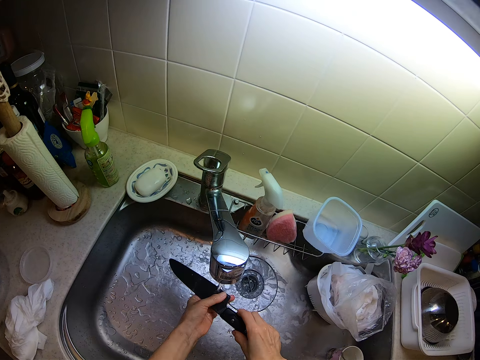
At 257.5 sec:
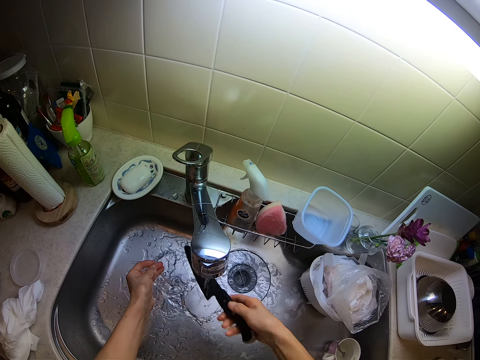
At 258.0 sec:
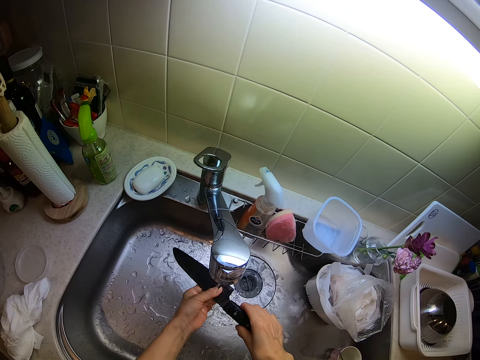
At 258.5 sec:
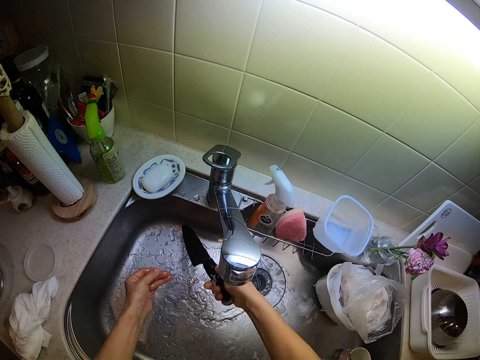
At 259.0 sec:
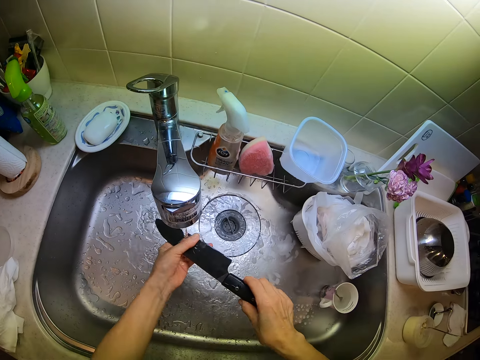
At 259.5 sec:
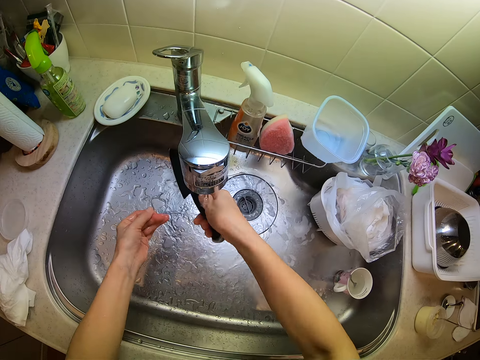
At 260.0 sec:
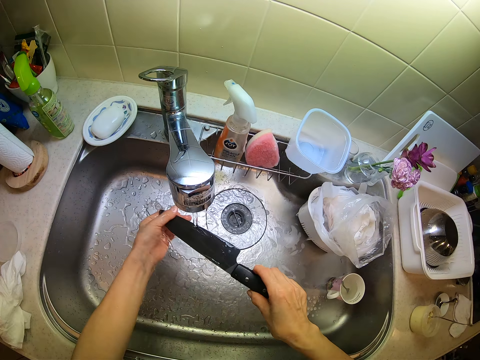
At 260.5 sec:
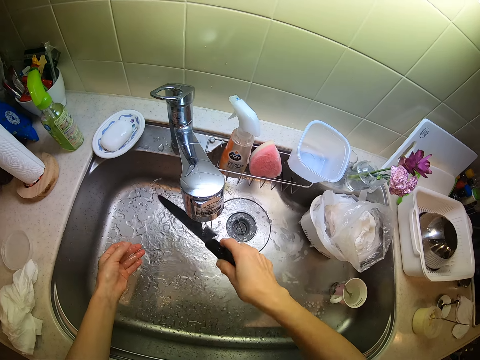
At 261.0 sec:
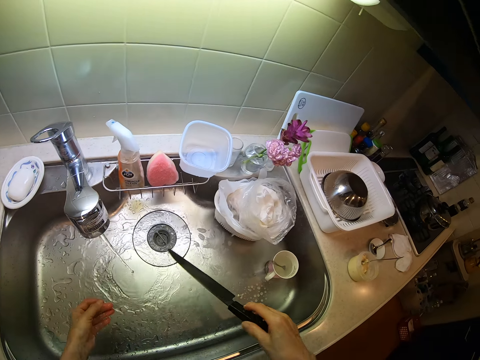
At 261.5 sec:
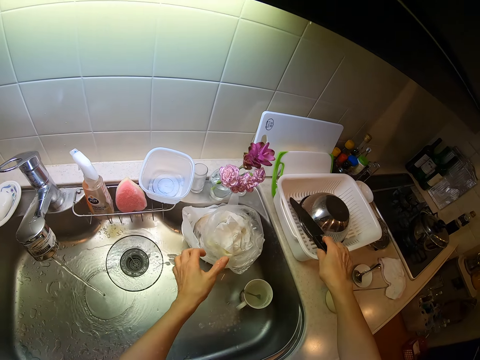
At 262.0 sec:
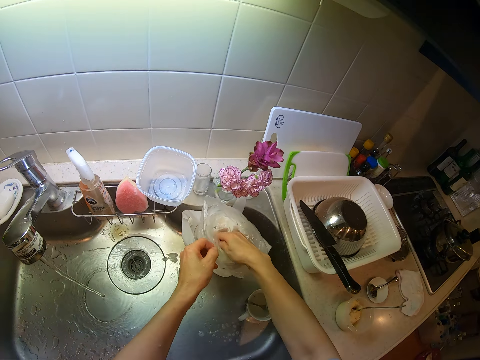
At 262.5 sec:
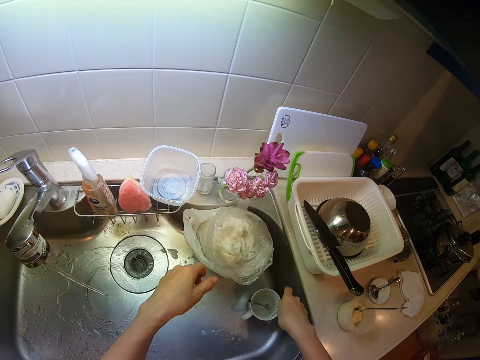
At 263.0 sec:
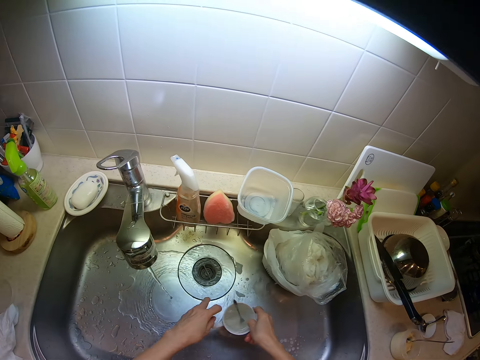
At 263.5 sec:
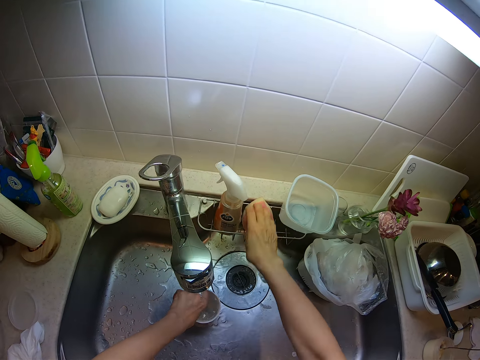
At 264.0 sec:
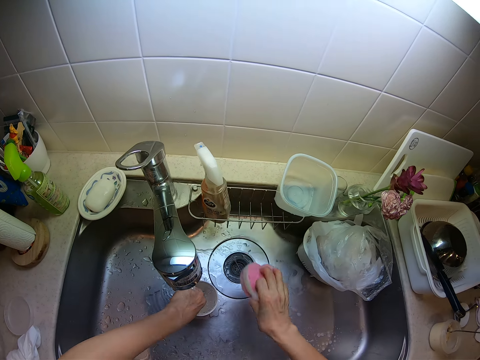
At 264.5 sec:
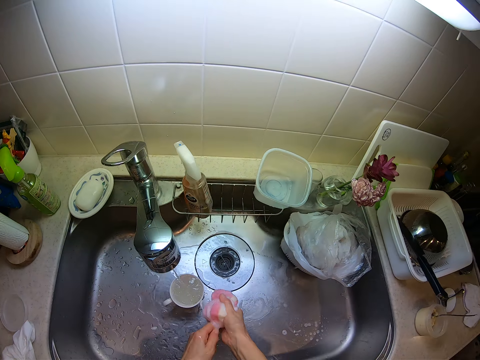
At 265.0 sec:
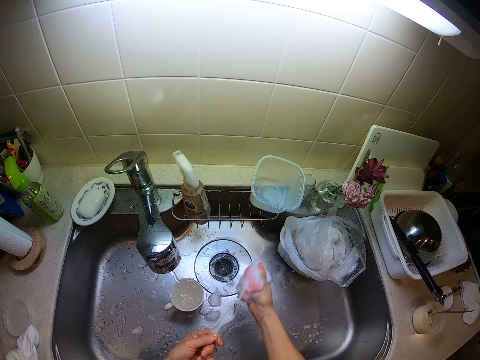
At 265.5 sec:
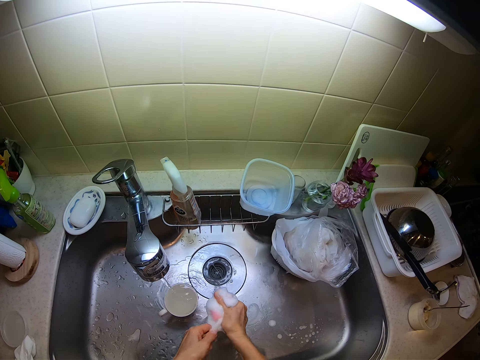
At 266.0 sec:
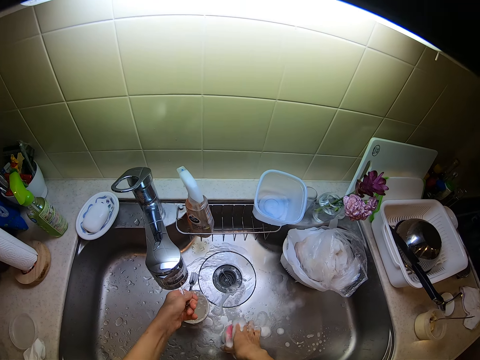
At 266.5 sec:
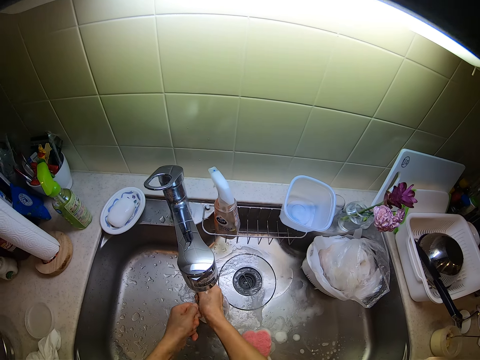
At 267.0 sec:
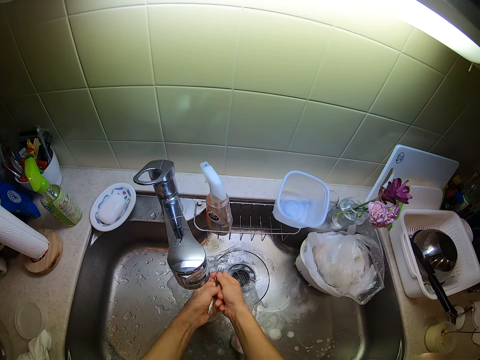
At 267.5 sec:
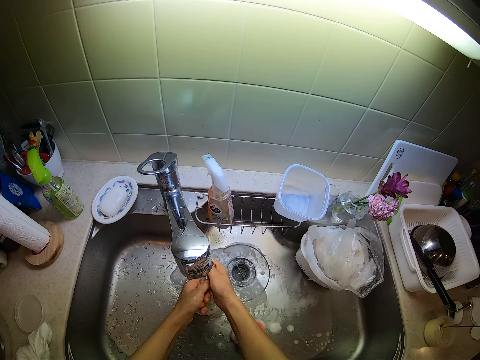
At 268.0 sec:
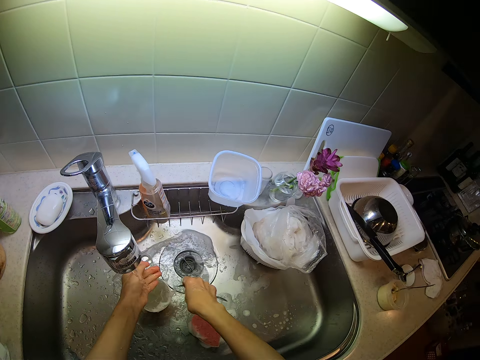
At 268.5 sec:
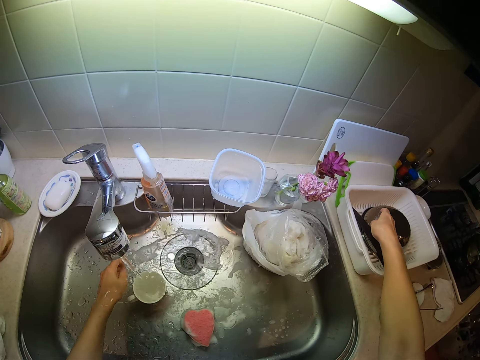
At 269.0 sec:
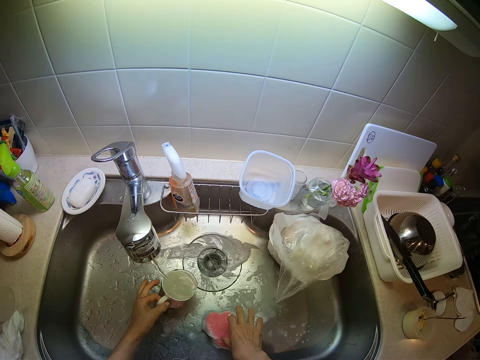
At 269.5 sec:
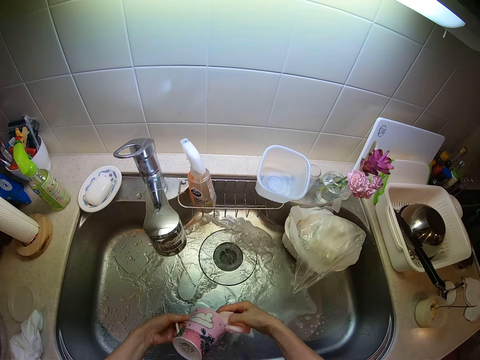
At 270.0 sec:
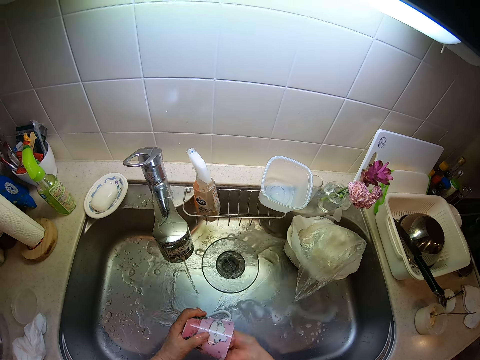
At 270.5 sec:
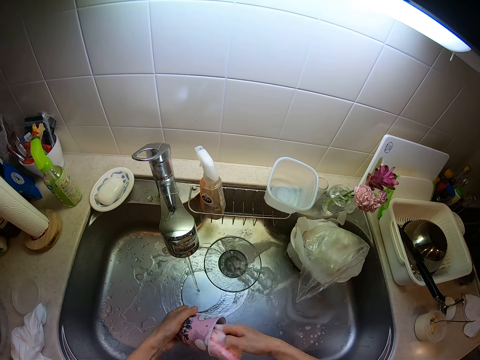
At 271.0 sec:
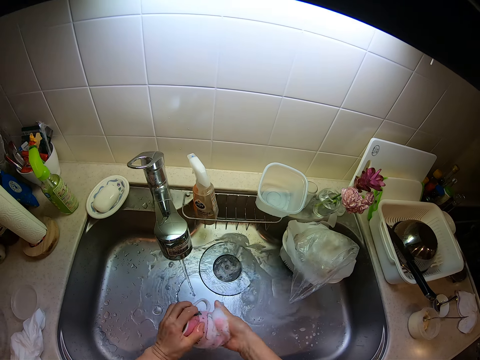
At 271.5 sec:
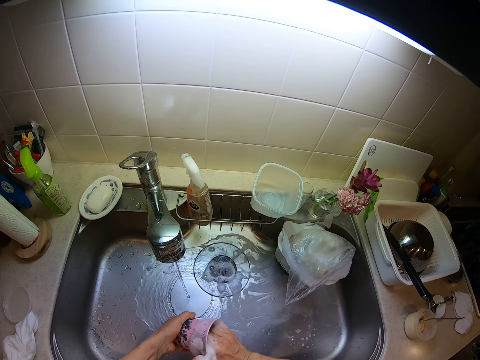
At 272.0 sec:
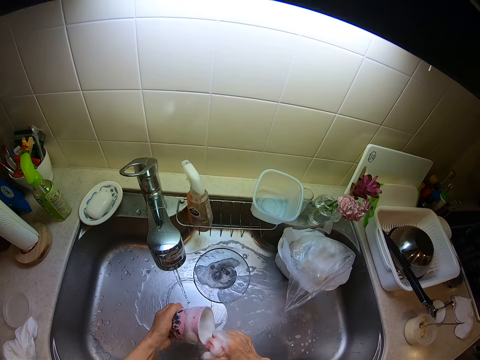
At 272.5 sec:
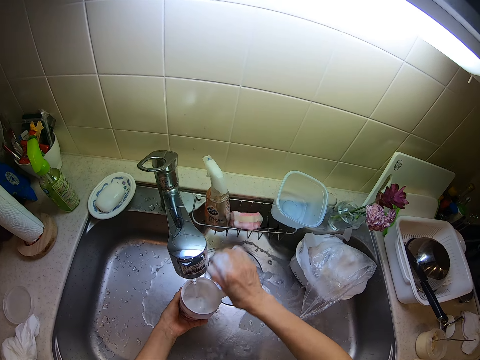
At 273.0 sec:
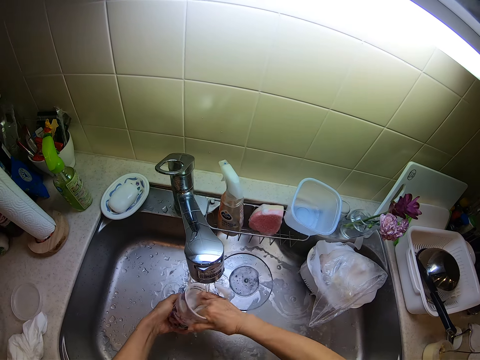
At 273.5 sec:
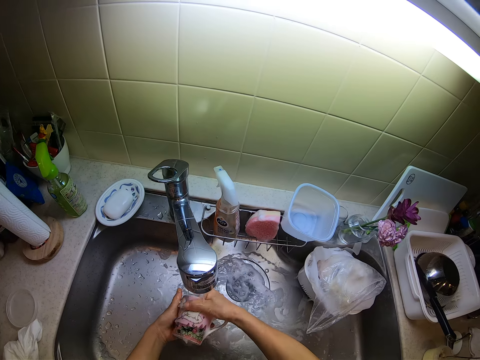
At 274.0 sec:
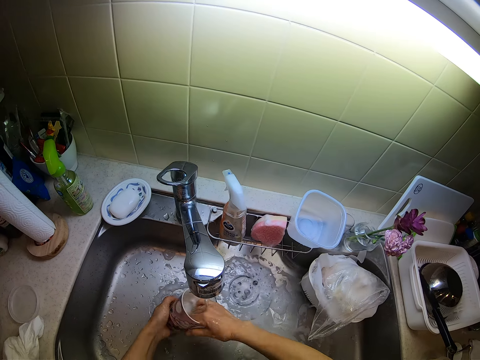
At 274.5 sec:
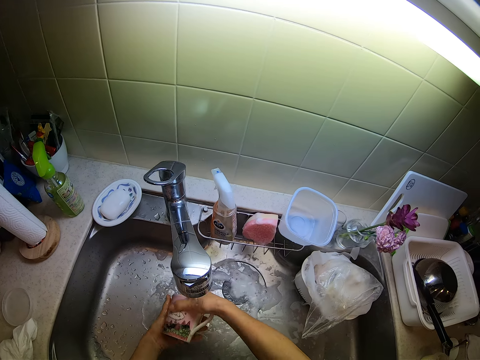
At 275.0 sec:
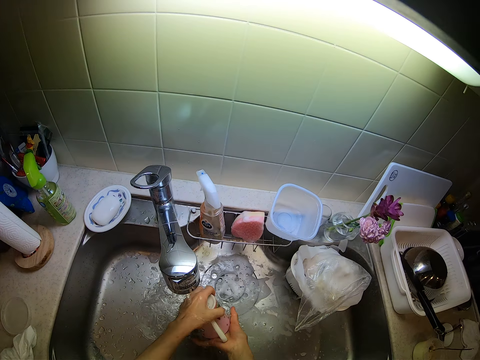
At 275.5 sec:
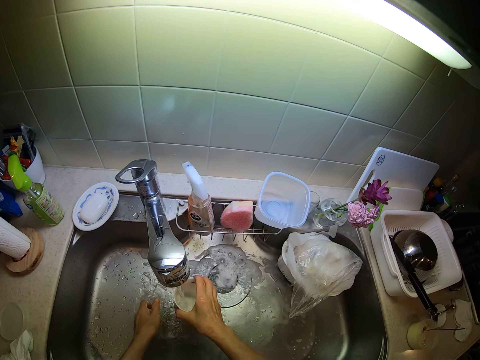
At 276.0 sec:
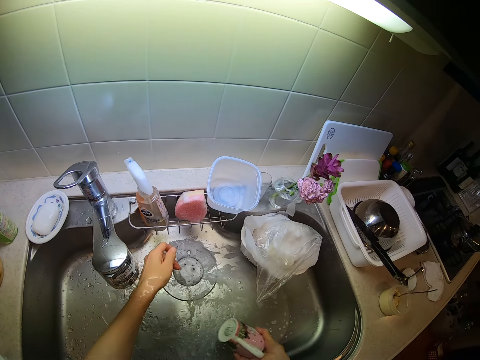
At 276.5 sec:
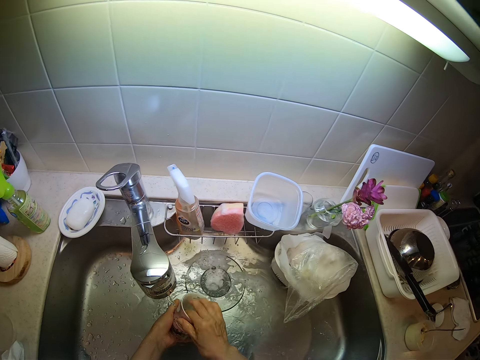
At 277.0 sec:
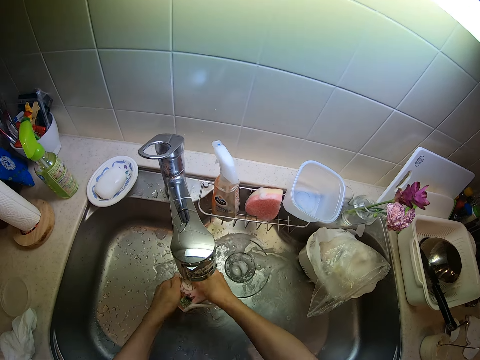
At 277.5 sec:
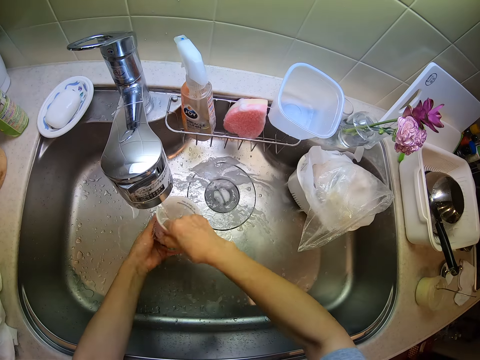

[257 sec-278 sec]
The camera wearer puts the knife on the dish rack. They touch a polythene bag. They adjust the things in the dustbin in the sink. They slide a cup in the sink. They take the dishwashing sponge from the drainer. They take a fork from the cup in the sink. They soap the fork using the dishwashing sponge. They place the sponge in the sink. They rinse the fork. They put the fork on the dish rack. They pour the water in the cup into the sink. They take the cup. They take the sponge from the sink. They wash the cup with the sponge. They drop the sponge into the drainer. They rinse the cup.

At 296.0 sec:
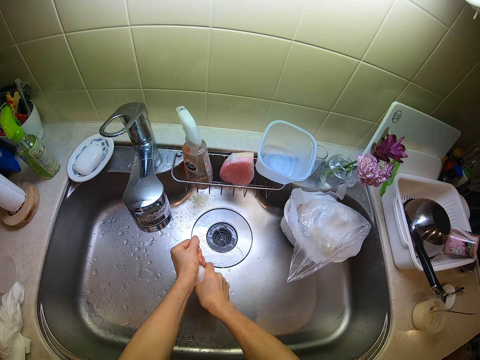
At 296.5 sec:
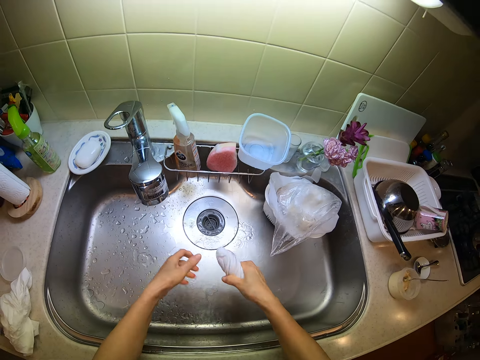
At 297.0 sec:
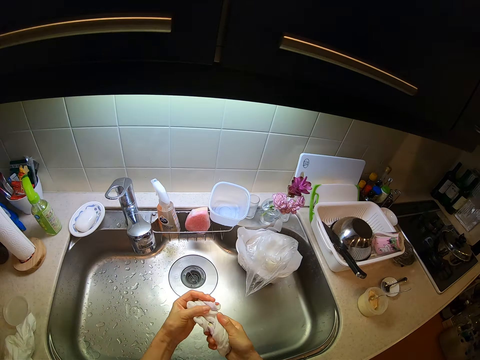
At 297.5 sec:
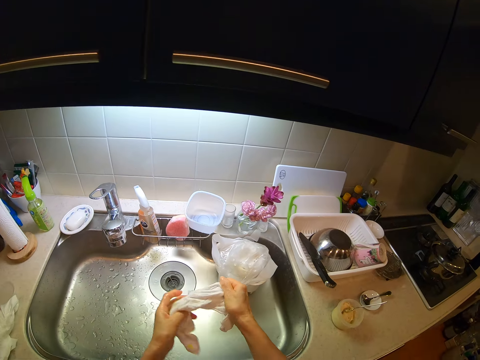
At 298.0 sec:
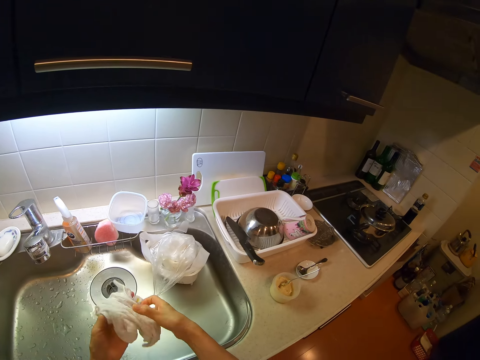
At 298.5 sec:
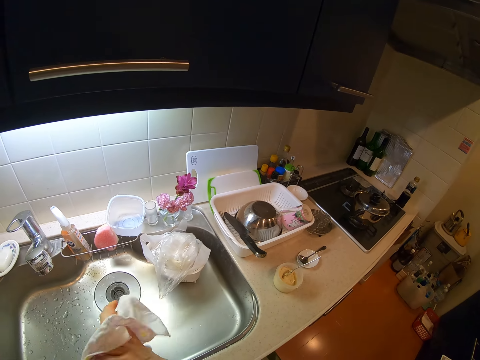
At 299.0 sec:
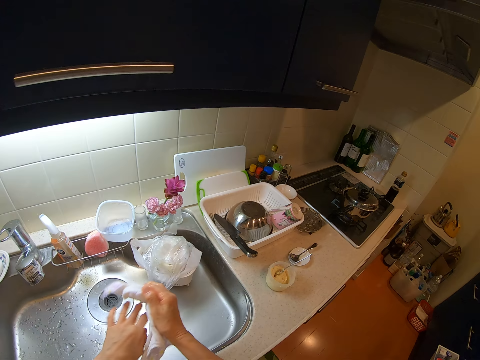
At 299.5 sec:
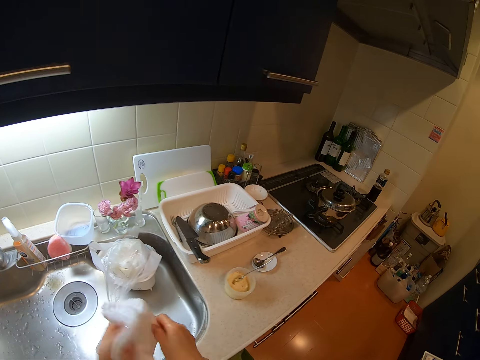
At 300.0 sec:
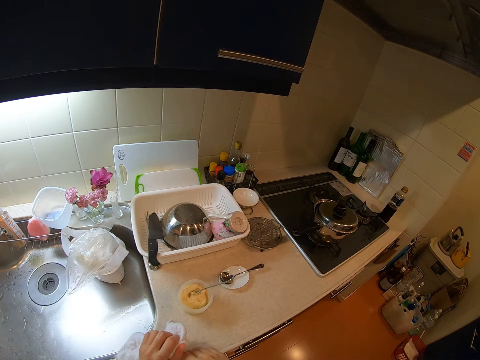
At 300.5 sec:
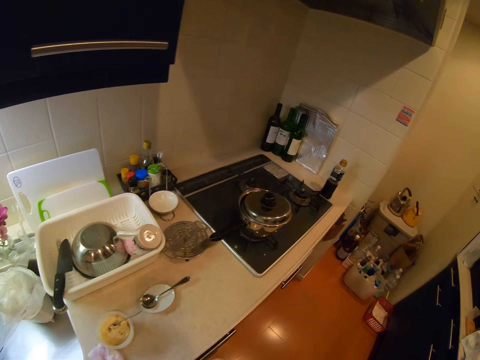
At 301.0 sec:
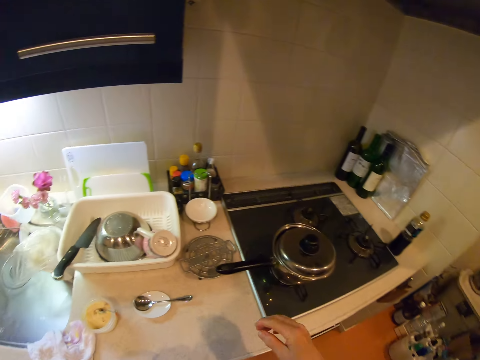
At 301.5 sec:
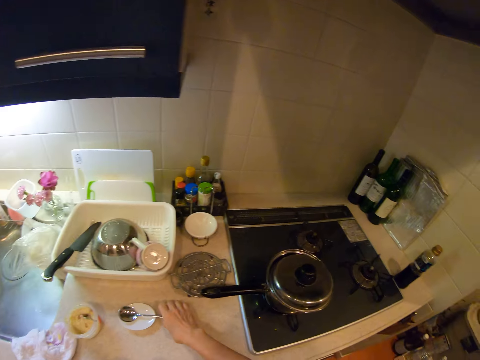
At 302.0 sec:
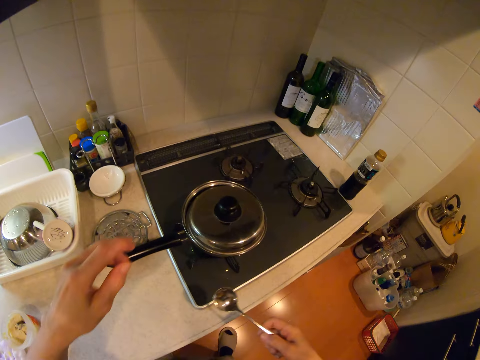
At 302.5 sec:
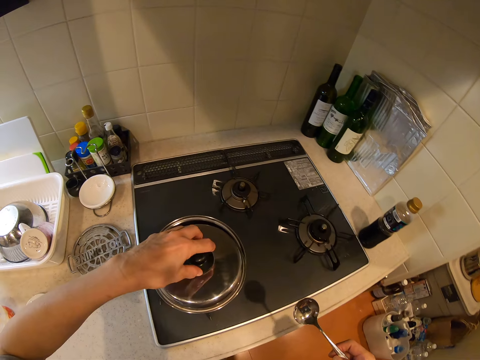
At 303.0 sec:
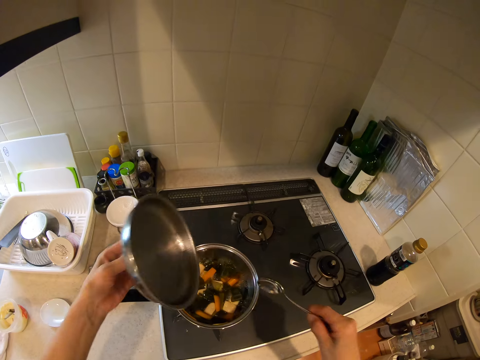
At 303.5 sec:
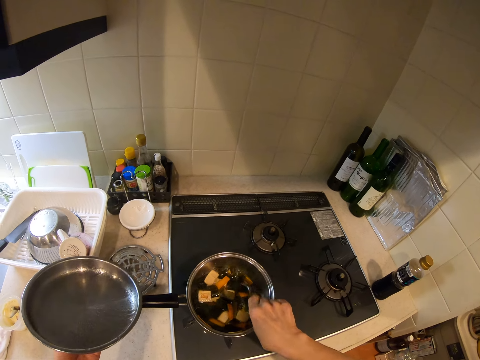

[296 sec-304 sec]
The camera wearer wipes her hands with the dishrag. She puts the dishrag on the kitchen surface. She takes a spoon from a sauce bowl on the kitchen slab. She takes off the lid of the pot on the cooker.
